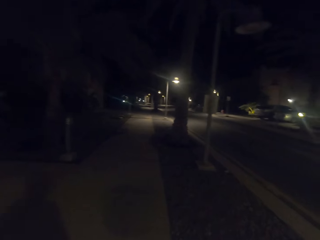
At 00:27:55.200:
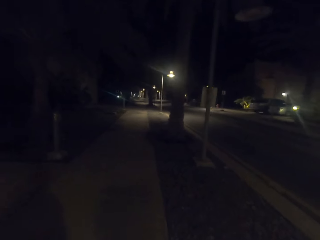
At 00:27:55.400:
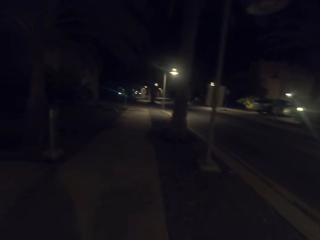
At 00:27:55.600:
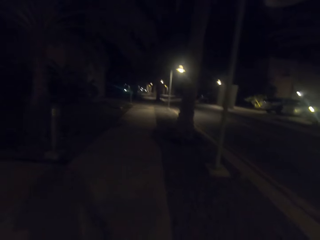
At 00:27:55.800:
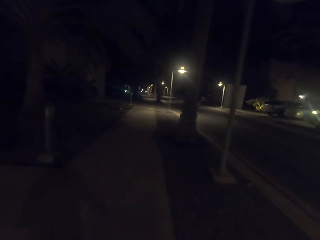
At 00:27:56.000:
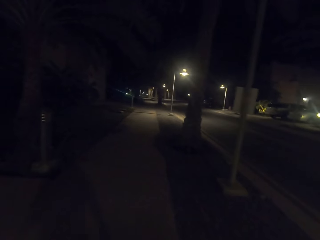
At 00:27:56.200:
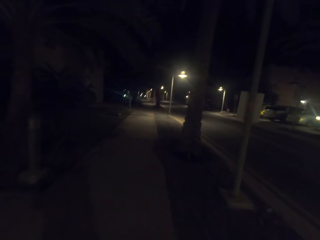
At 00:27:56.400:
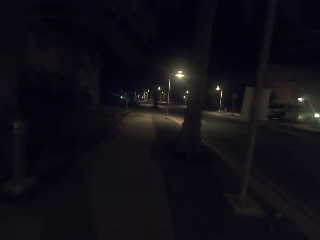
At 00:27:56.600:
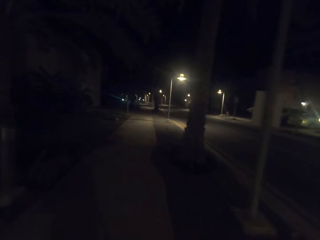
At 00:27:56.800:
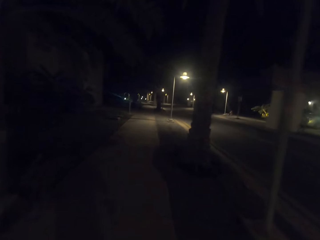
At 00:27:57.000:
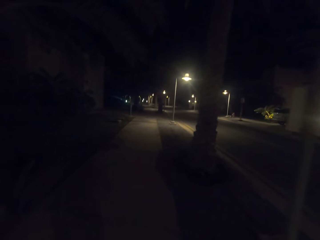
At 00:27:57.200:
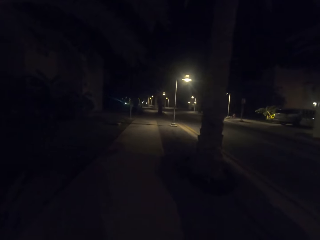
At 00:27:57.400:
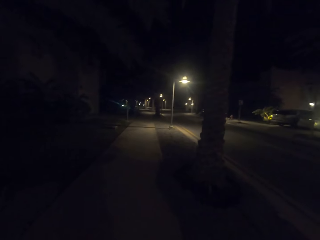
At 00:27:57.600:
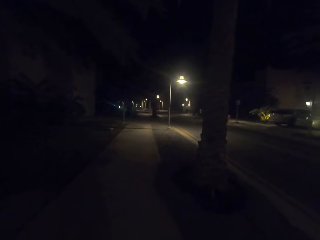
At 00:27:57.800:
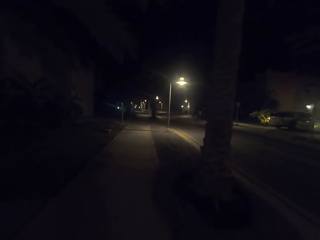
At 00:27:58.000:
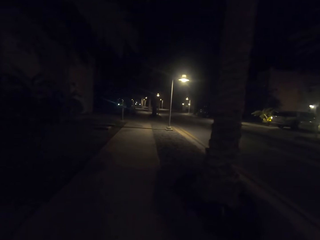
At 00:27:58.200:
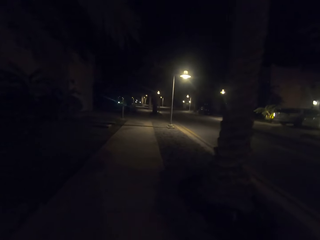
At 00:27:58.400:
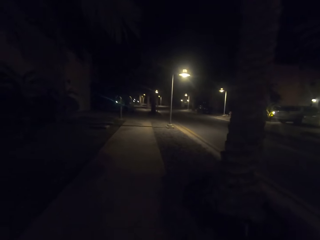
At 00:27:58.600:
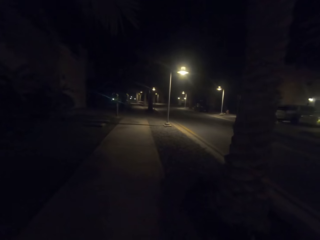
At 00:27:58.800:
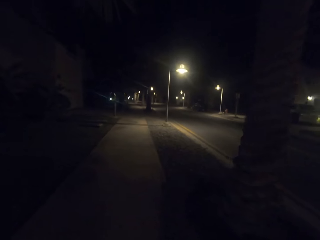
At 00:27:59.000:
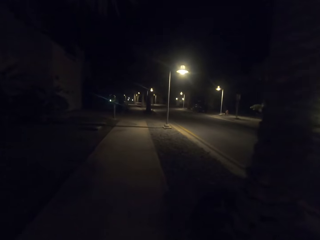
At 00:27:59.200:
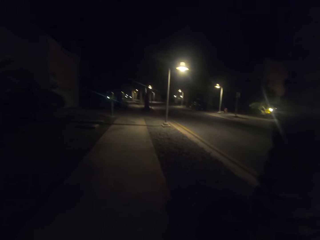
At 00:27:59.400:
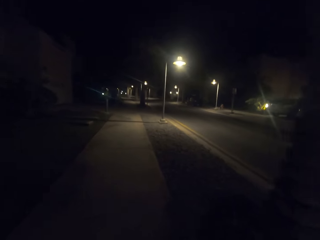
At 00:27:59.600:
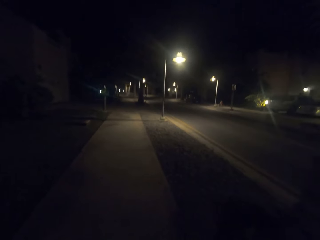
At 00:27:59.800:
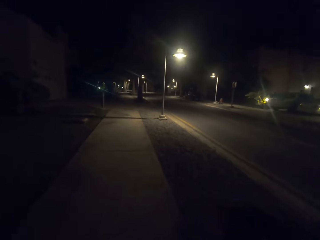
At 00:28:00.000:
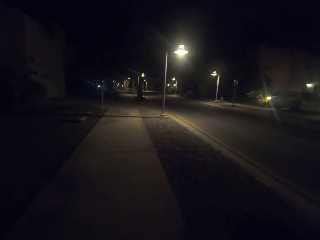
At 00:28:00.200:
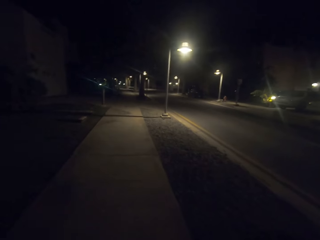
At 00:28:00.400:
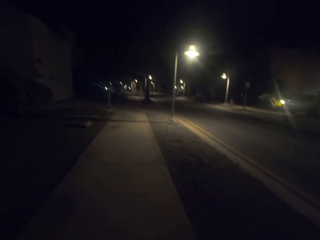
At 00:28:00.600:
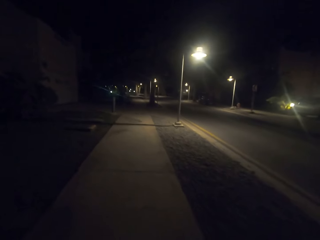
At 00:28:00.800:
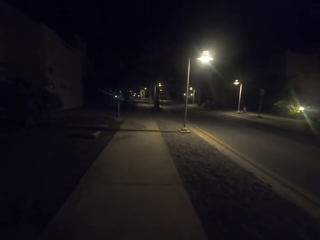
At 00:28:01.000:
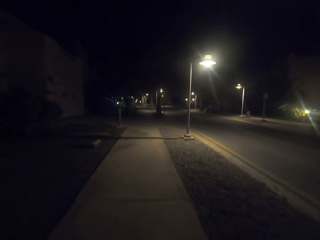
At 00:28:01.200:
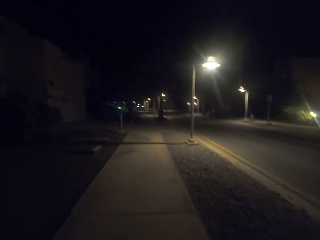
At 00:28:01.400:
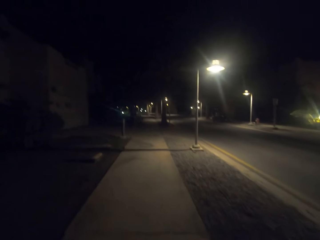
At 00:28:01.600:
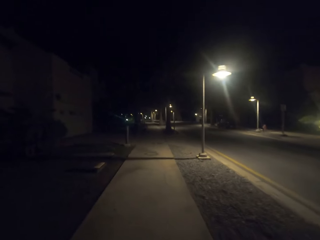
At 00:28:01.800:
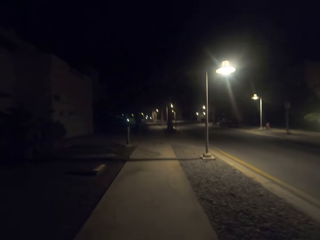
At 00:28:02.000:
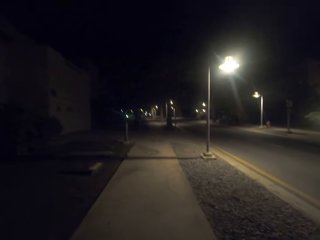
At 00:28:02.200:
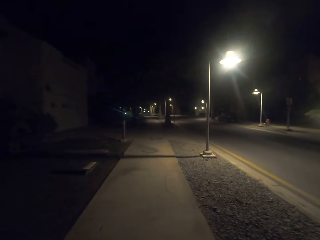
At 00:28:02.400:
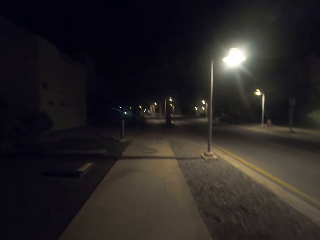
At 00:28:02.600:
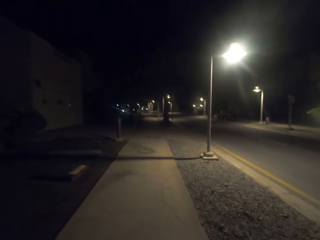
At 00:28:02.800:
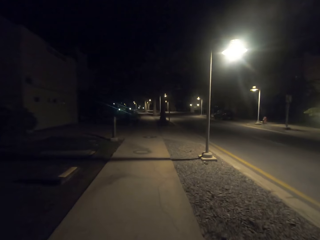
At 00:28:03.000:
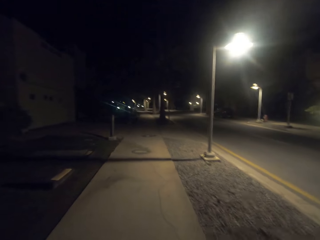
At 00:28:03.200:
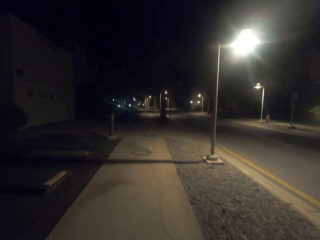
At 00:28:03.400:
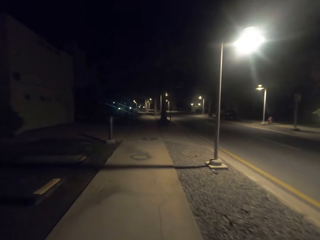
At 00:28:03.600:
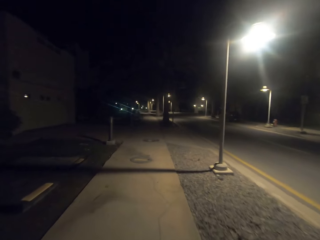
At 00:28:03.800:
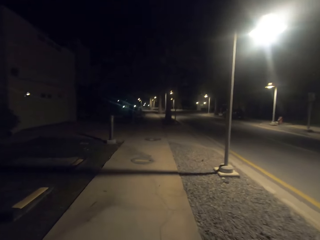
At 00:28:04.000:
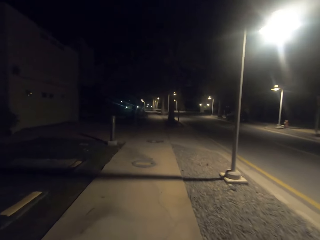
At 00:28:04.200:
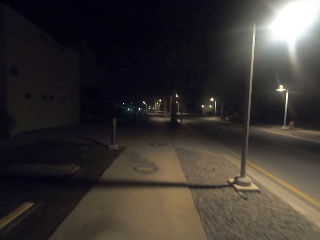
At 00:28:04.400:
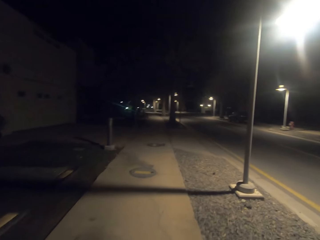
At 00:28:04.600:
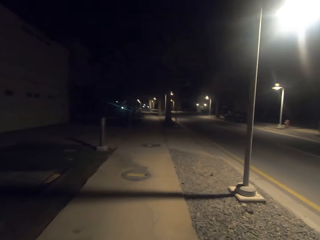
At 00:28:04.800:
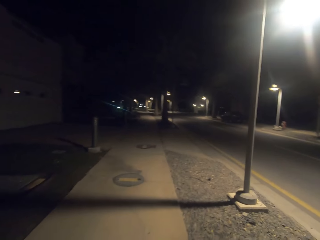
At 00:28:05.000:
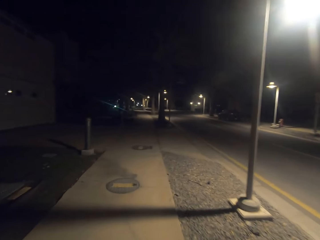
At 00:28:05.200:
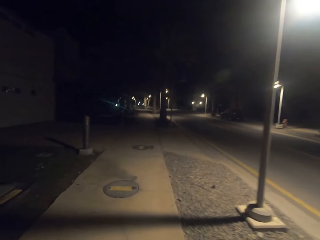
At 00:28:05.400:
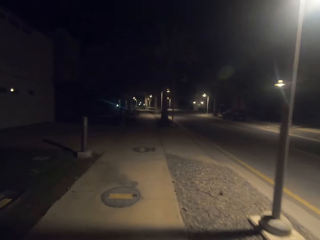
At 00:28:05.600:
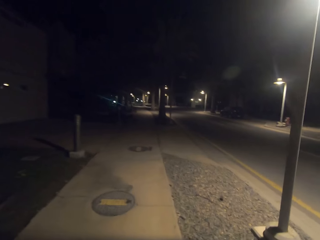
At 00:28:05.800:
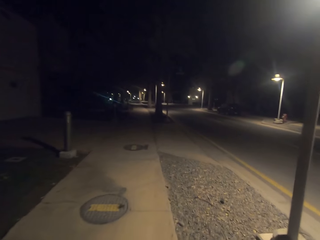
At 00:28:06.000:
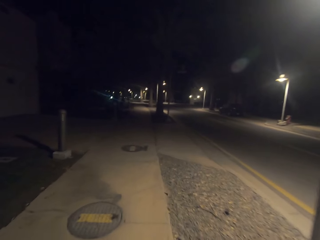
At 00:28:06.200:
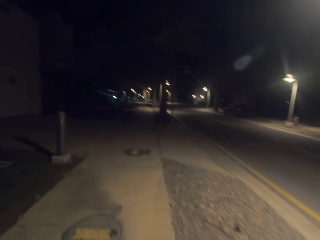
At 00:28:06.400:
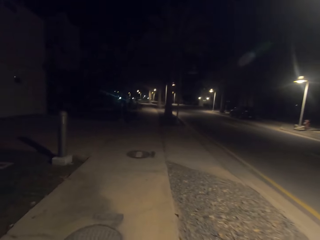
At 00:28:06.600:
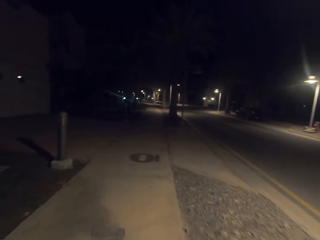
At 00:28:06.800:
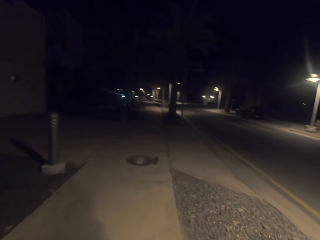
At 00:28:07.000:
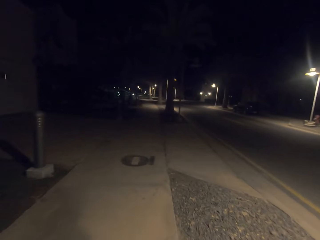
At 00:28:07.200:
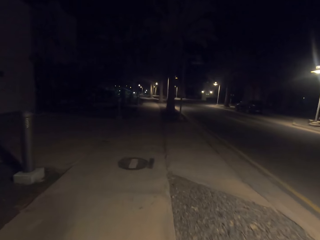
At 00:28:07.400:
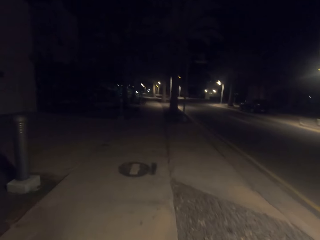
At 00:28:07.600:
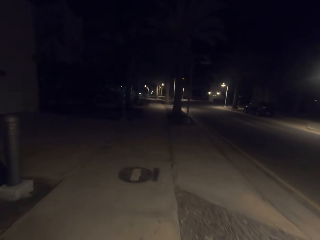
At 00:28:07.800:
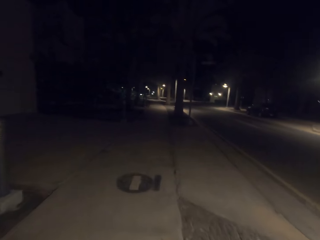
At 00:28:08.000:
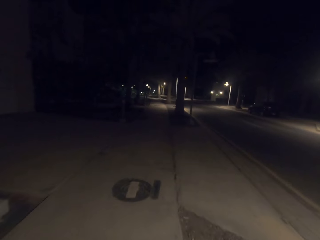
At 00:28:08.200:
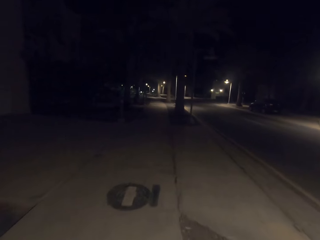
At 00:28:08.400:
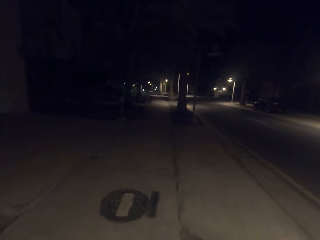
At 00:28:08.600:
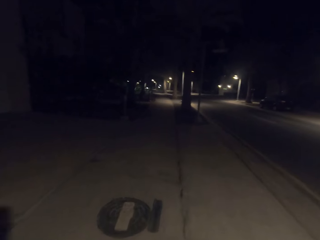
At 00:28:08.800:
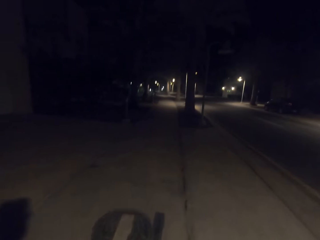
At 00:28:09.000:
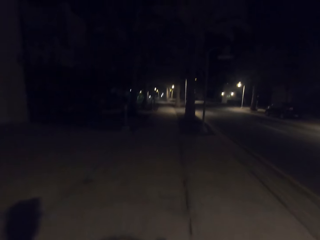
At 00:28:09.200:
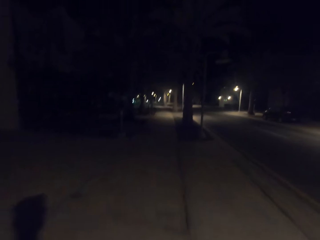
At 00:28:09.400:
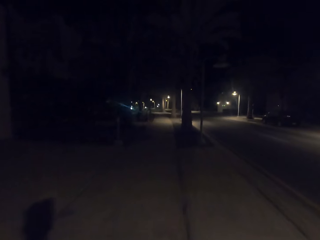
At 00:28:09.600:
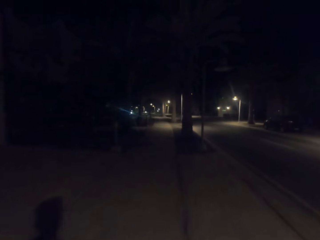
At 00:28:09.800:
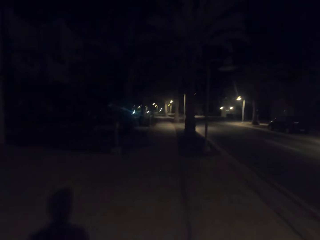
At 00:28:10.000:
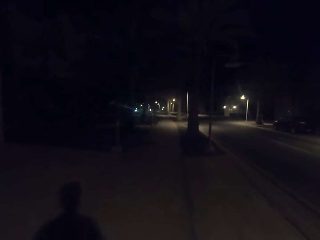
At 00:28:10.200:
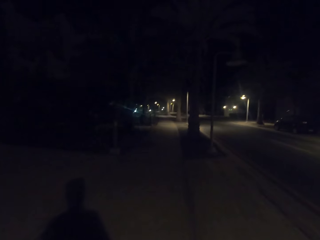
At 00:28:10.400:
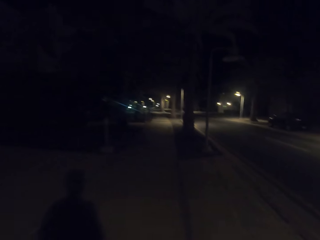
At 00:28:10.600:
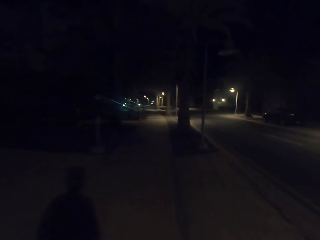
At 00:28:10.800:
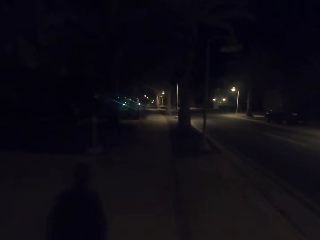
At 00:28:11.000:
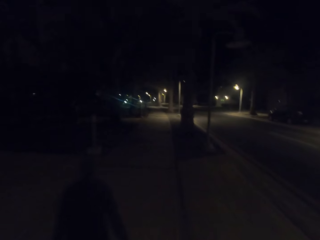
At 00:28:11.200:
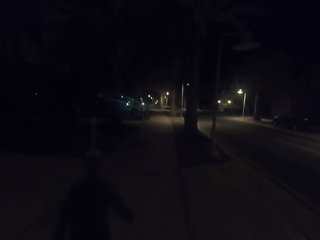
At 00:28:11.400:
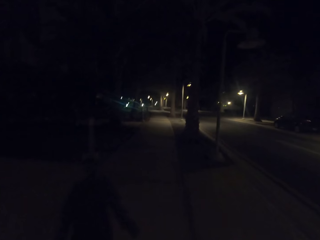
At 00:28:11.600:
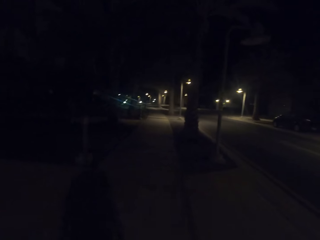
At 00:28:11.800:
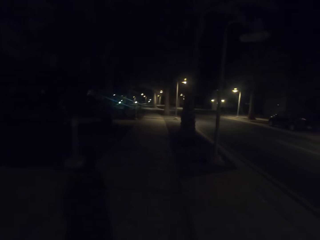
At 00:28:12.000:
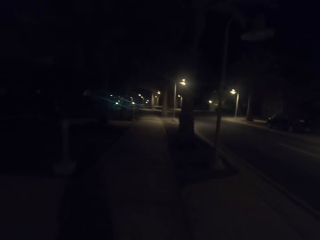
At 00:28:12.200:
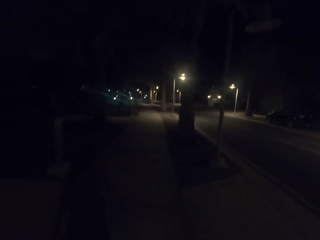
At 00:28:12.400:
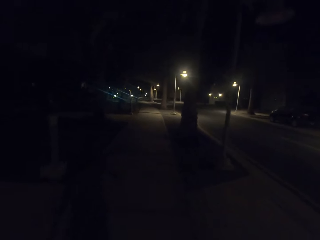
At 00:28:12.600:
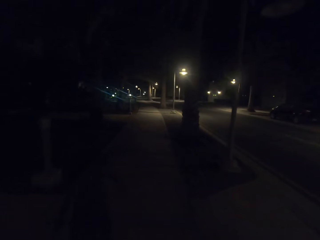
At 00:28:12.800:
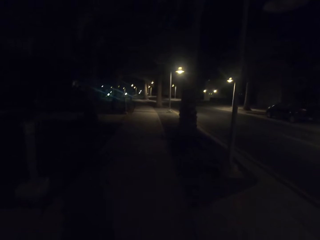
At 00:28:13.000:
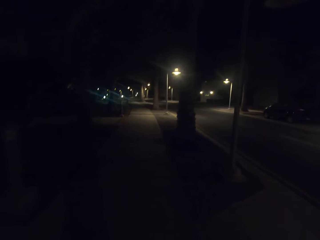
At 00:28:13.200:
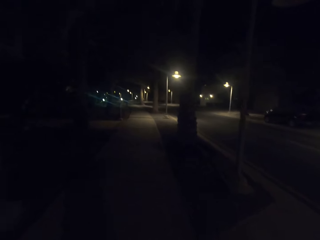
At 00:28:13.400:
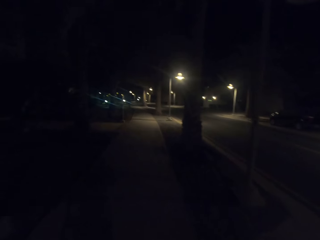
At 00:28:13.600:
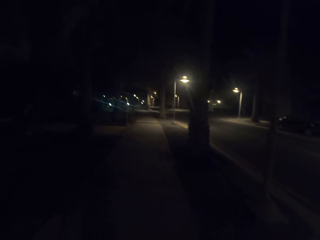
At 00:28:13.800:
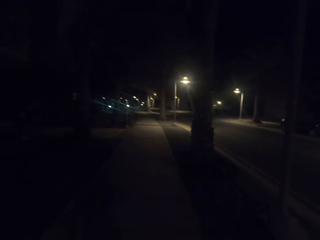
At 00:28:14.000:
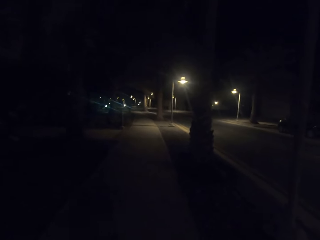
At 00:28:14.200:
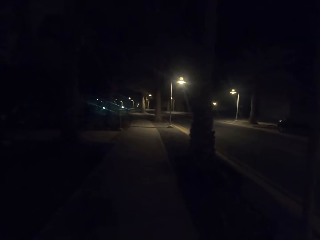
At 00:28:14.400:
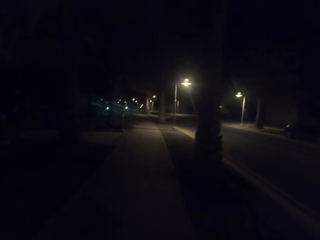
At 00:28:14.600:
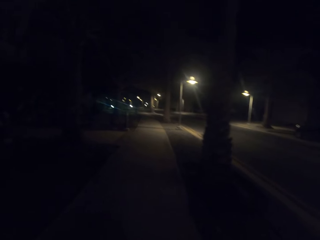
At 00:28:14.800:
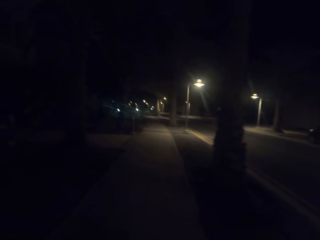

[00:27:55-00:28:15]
The camera wearer walks on the road. They walk on the road again.

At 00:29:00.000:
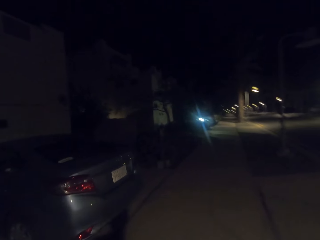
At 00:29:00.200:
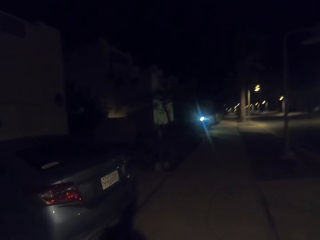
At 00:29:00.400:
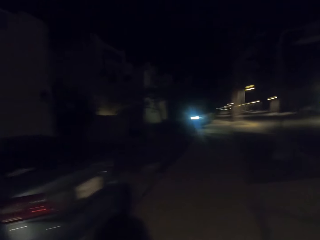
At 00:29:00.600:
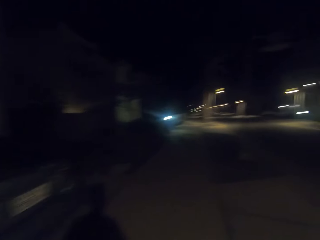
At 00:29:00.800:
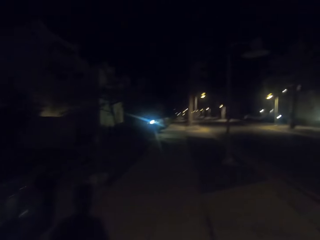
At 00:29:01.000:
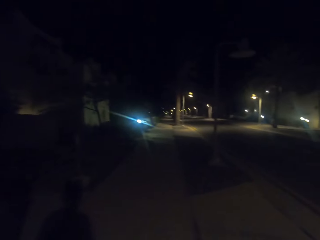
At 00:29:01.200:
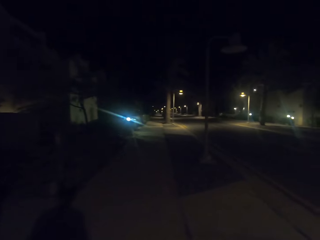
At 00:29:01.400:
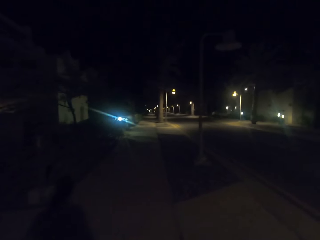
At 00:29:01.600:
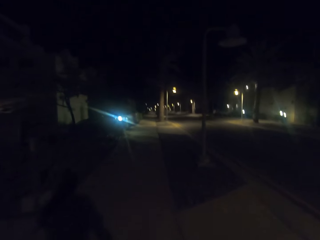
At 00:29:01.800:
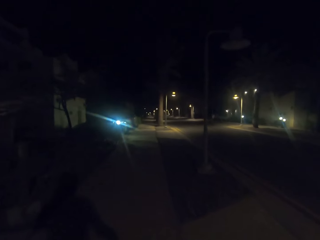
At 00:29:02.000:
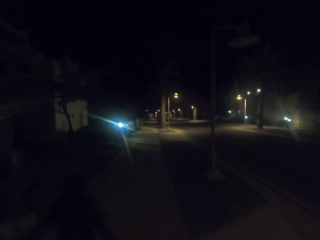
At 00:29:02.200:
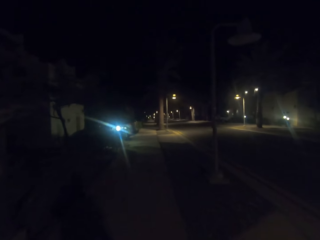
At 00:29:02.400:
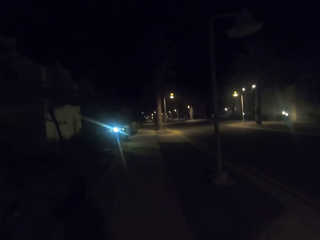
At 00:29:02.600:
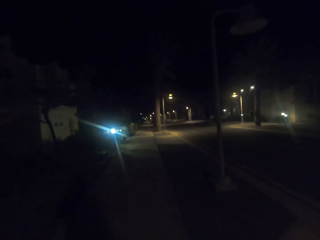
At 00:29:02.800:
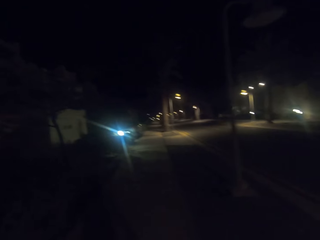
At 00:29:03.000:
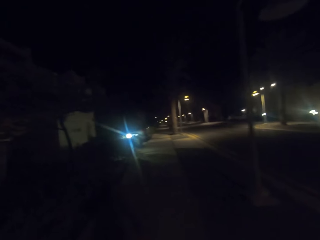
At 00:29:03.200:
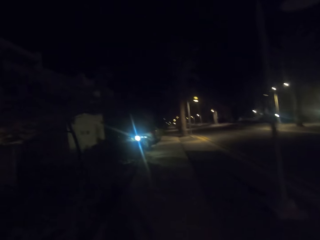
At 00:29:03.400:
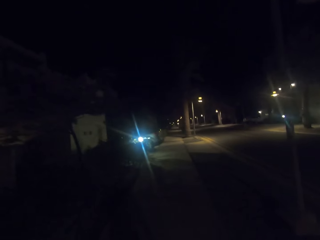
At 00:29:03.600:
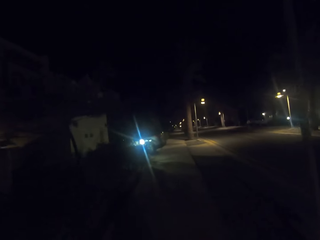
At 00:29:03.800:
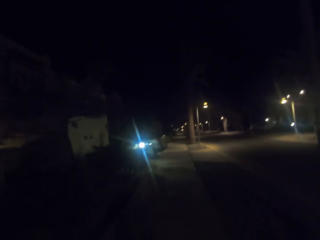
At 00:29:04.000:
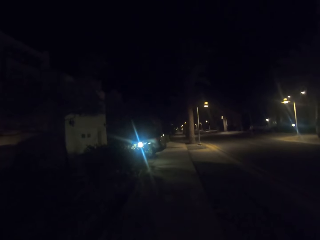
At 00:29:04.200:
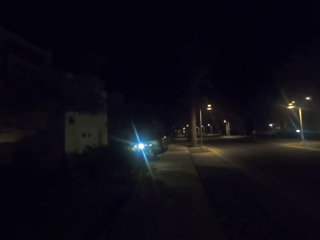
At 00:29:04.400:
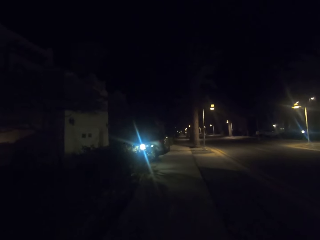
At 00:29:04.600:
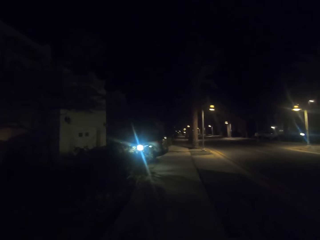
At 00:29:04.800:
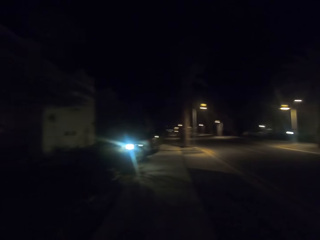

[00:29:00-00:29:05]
The camera wearer walks on the road.
